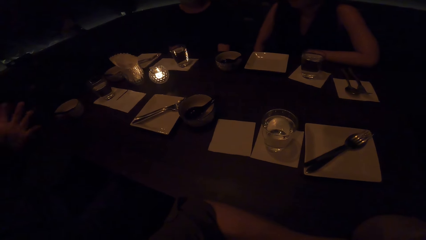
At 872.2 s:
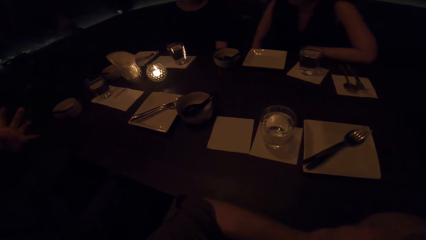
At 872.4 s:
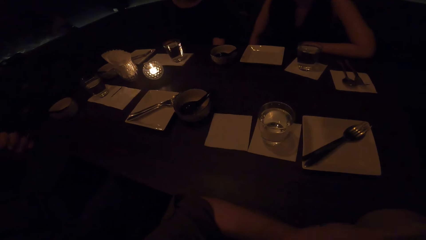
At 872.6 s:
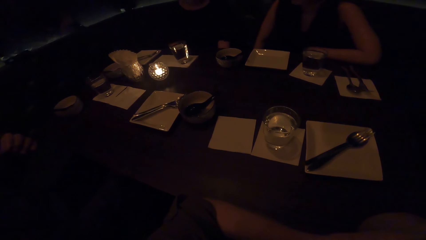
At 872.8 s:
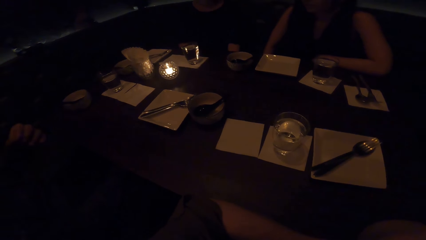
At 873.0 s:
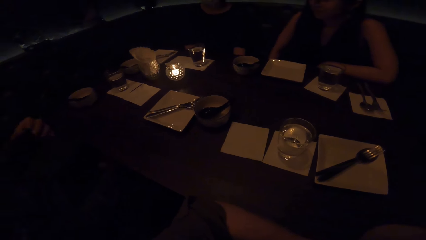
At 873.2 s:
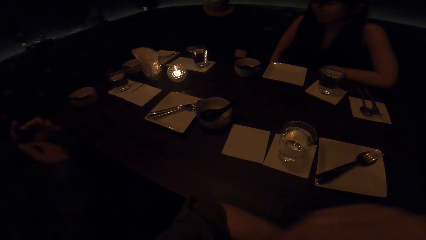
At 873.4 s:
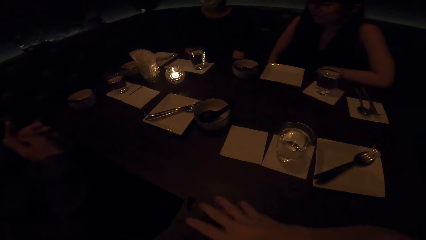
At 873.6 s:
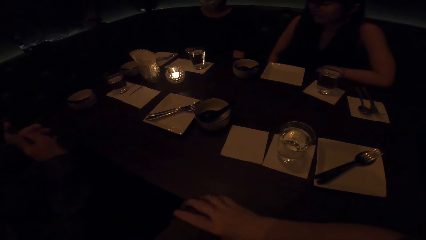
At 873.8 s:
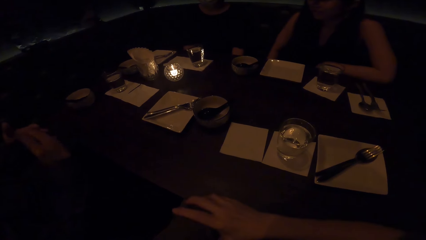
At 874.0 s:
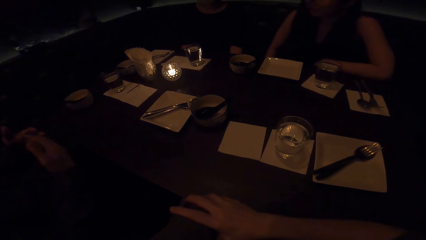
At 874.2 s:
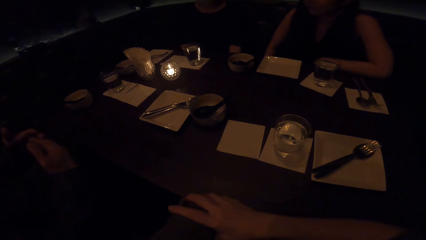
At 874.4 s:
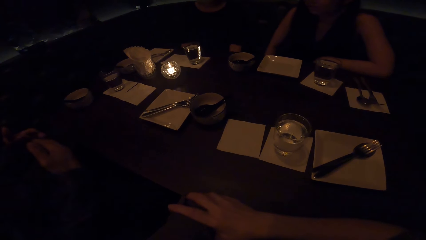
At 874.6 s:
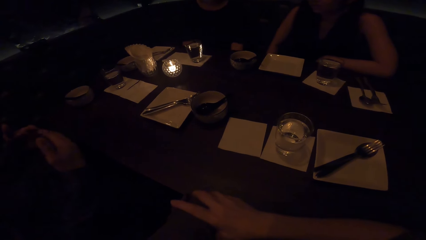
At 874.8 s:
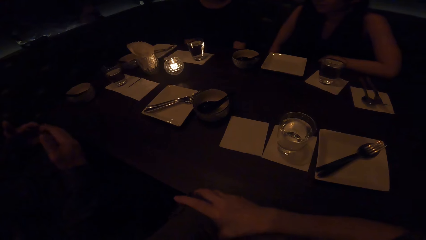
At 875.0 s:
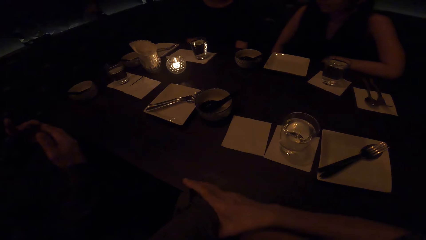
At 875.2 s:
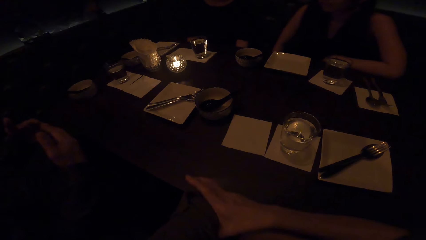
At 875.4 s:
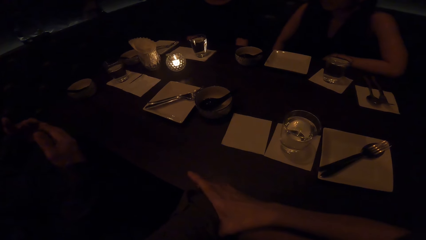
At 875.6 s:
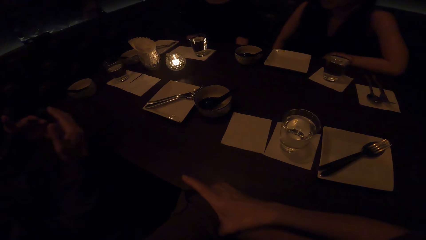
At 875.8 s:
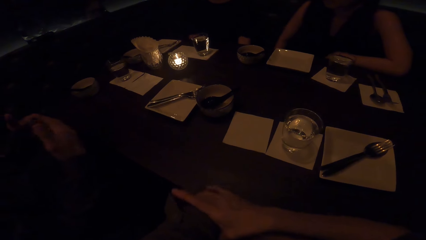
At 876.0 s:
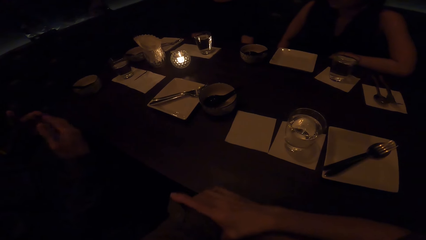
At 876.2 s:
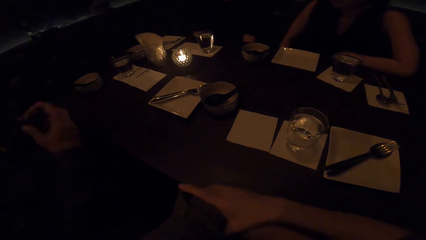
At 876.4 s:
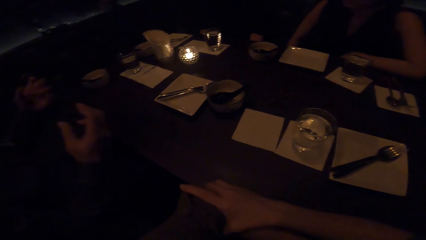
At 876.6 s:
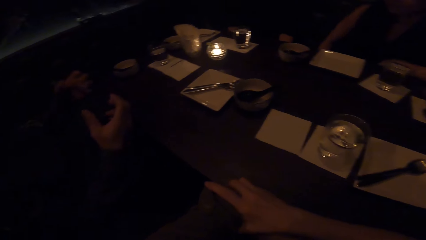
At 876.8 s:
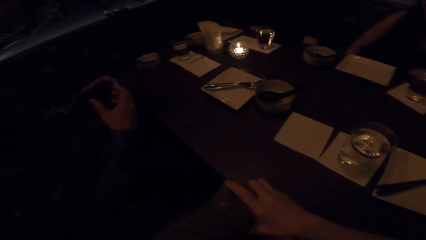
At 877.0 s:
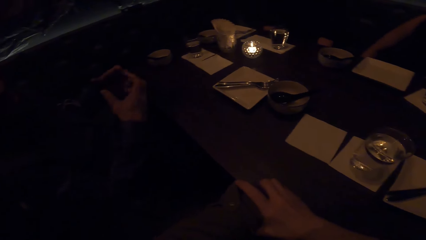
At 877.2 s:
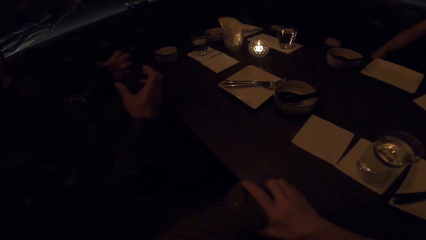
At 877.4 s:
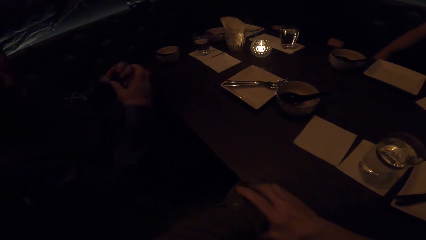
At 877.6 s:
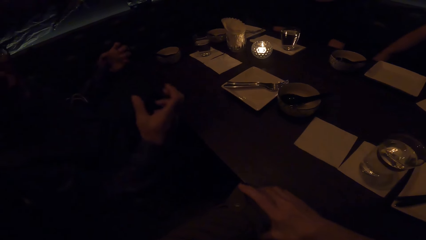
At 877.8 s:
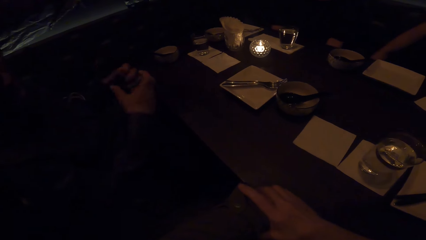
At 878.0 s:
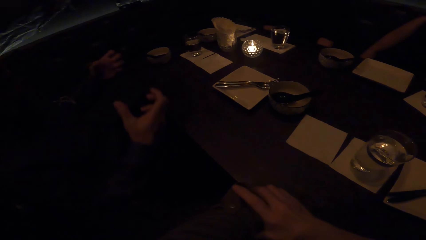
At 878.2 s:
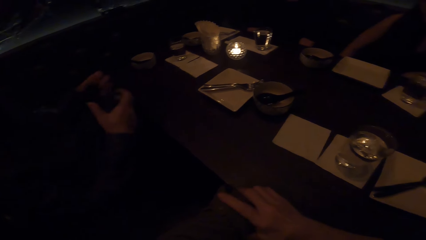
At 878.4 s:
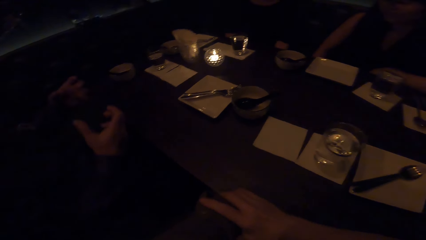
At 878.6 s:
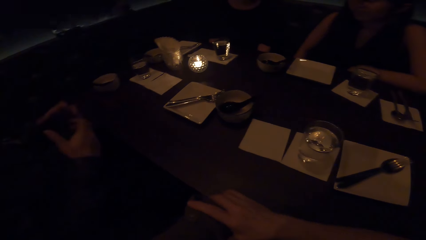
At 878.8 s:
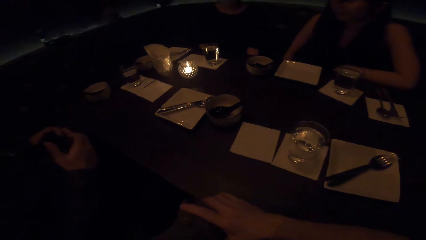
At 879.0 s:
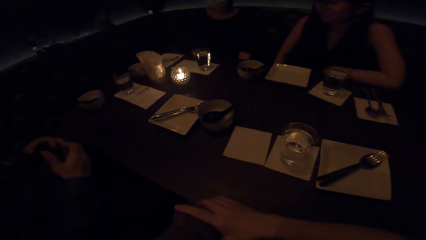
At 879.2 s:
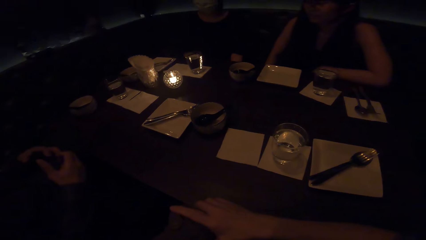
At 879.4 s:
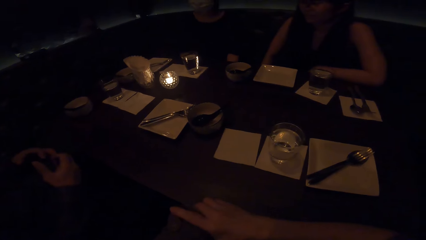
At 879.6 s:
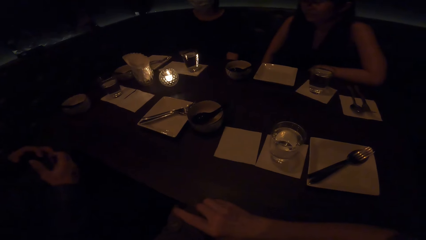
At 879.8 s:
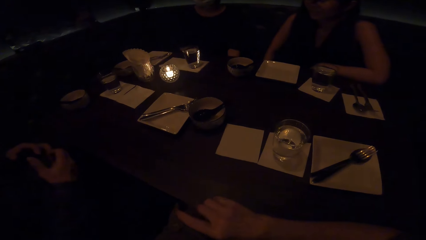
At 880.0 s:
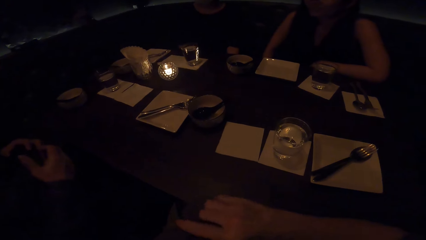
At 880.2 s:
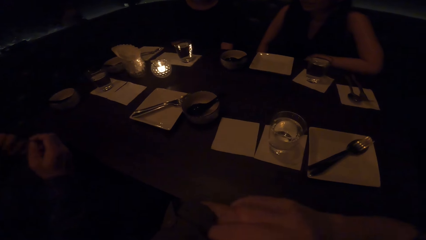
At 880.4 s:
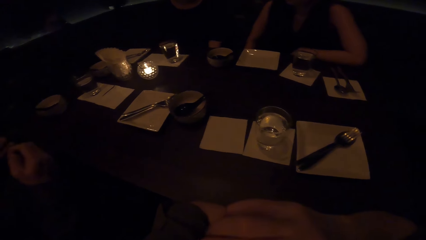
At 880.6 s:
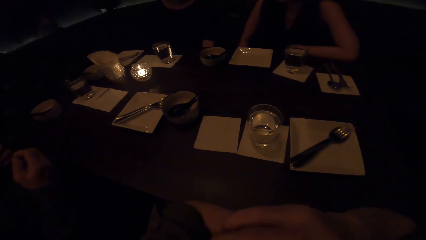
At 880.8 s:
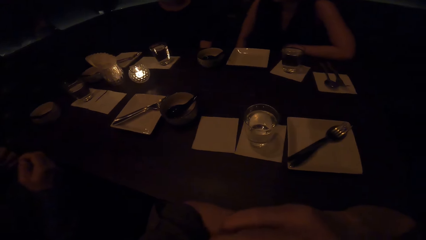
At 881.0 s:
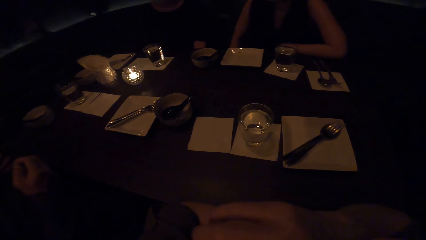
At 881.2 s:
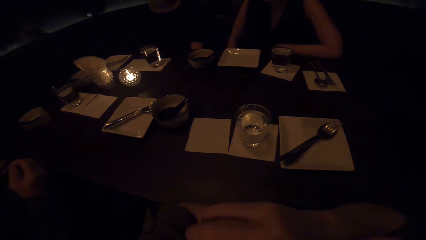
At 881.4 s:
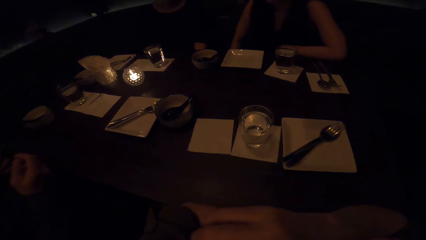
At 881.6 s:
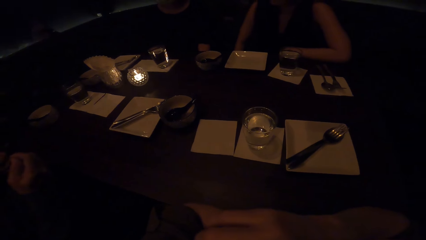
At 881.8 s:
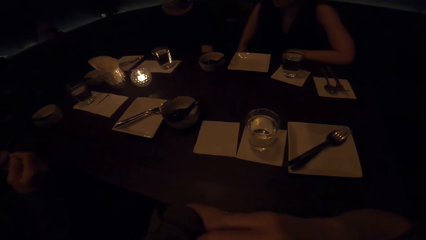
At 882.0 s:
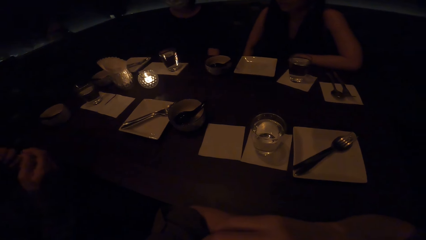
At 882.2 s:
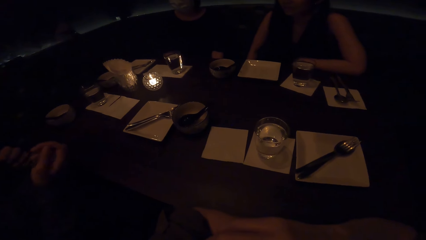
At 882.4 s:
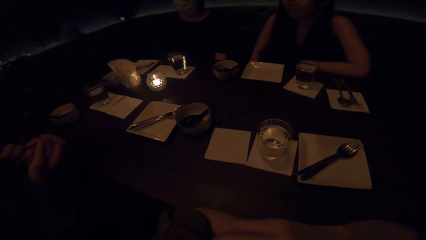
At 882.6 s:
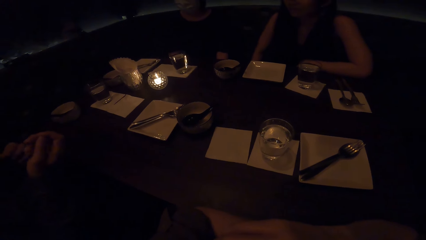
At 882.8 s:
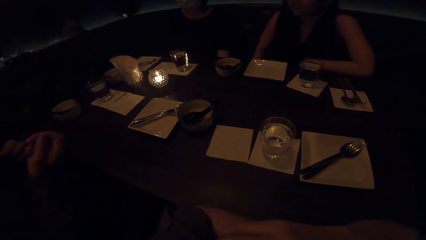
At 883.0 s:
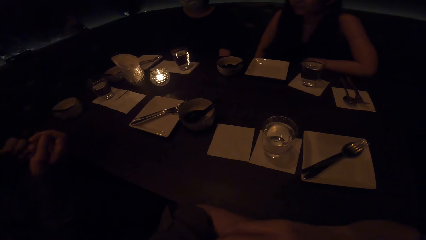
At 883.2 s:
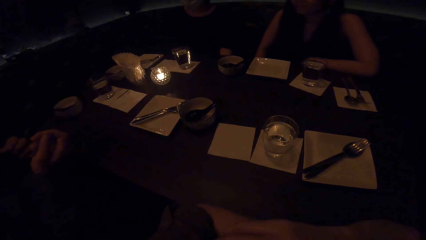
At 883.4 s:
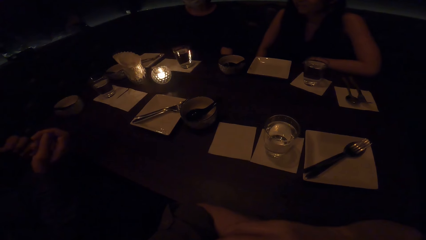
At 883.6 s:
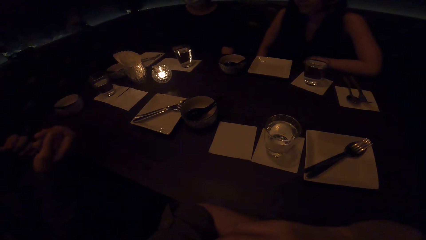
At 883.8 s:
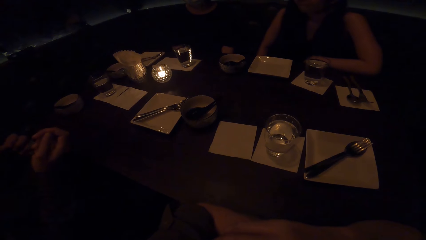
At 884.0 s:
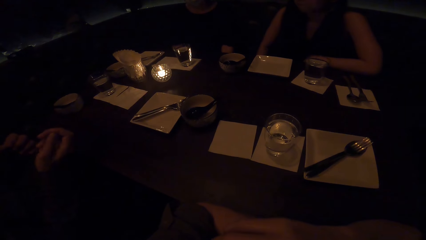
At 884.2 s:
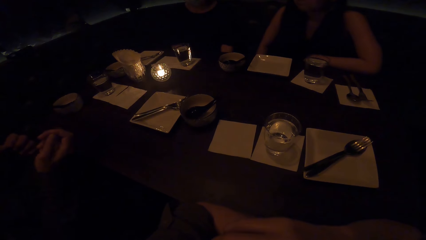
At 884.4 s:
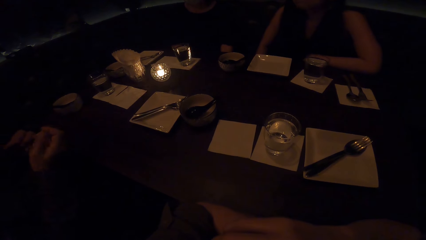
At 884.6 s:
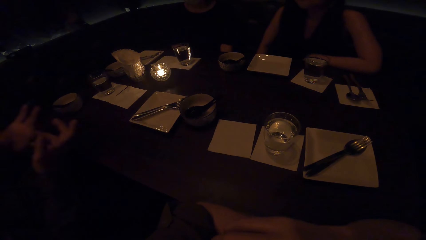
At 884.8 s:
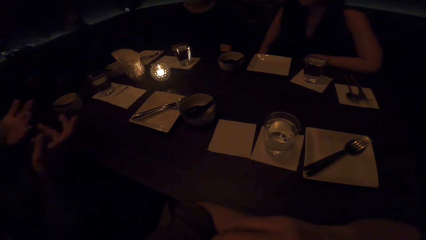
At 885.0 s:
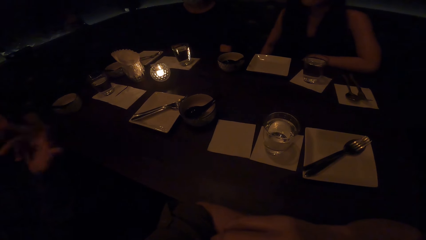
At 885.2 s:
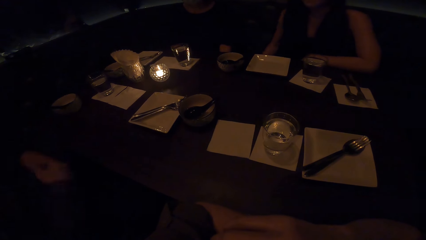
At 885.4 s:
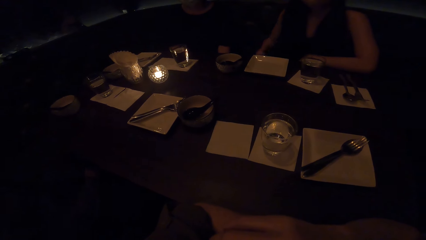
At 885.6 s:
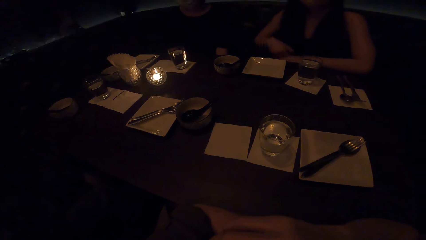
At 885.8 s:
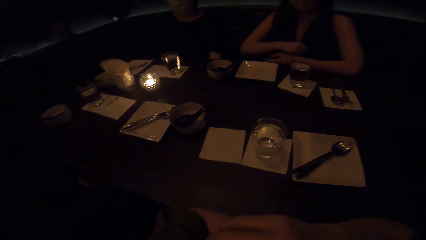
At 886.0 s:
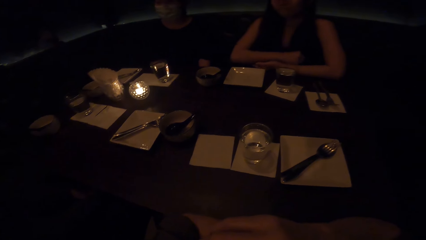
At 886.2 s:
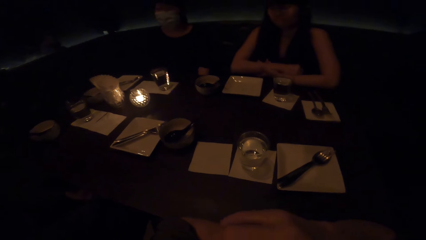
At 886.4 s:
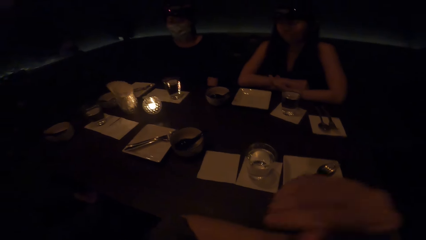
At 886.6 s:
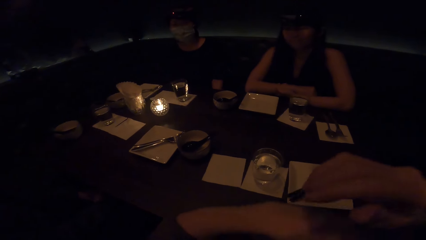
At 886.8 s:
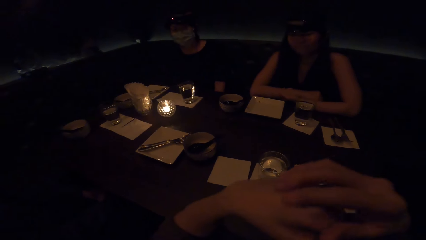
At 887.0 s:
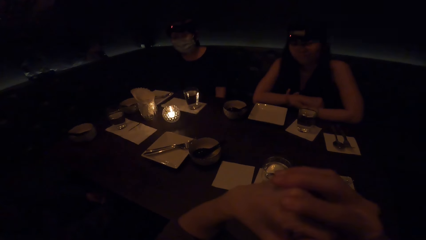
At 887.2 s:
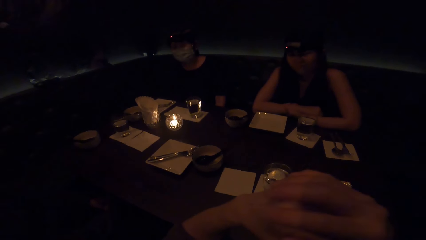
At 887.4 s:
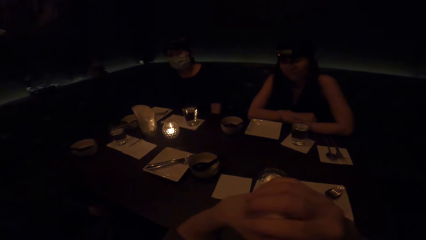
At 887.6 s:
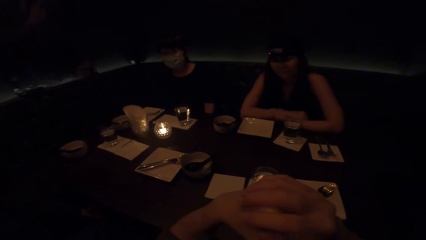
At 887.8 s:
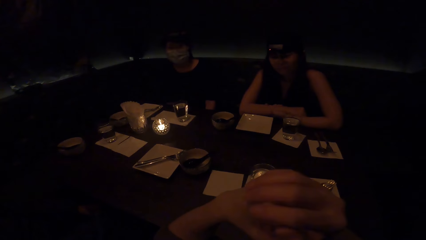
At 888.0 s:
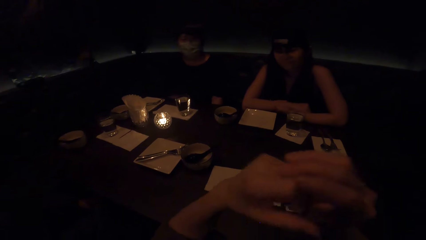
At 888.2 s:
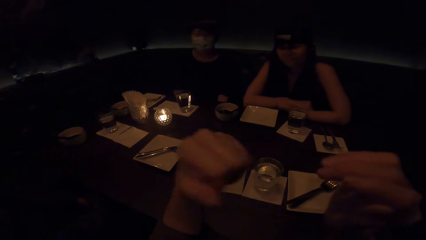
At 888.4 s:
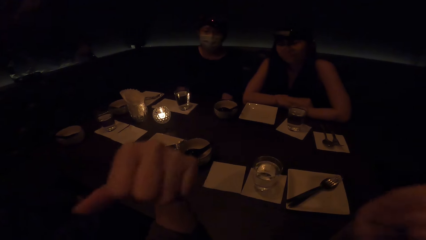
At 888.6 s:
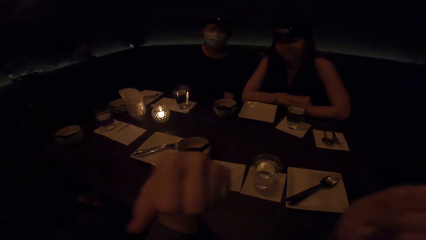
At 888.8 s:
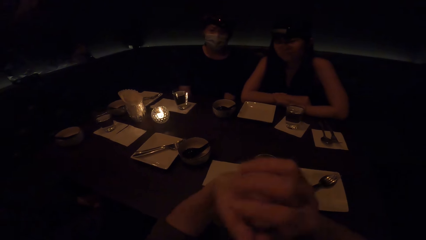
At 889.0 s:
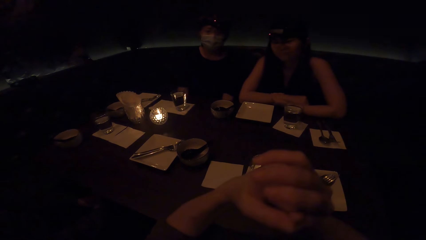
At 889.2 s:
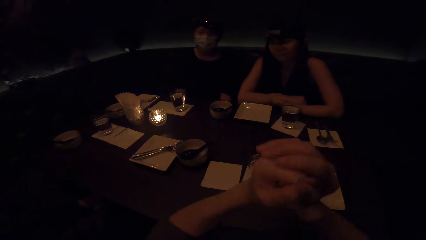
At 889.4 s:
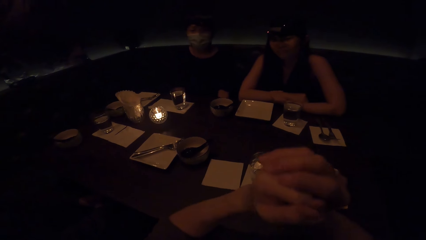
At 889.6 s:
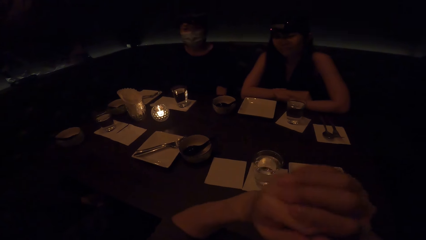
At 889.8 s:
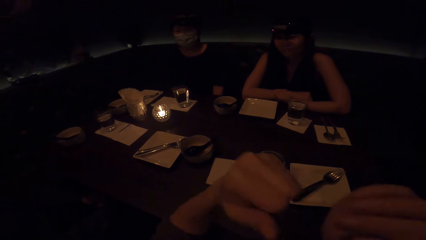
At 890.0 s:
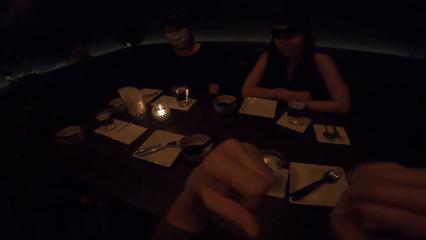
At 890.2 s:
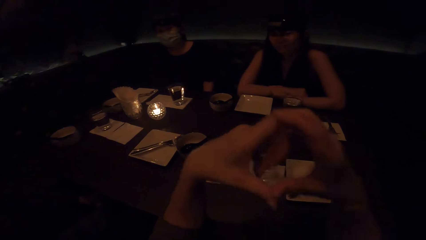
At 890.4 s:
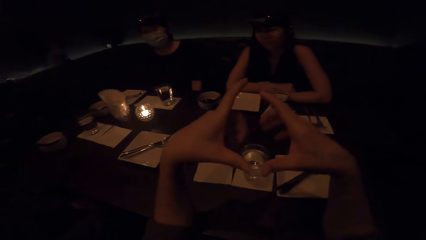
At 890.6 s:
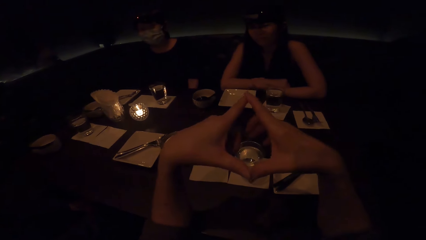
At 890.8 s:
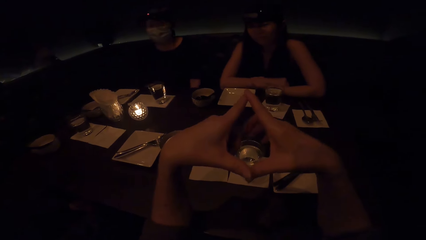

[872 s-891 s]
A man moves his hands. The camera wearer demonstrates using hands. They converse with a lady, the man and another lady.
